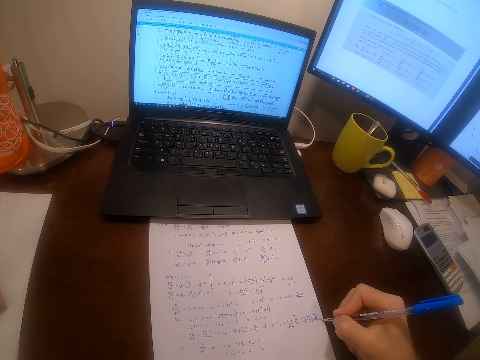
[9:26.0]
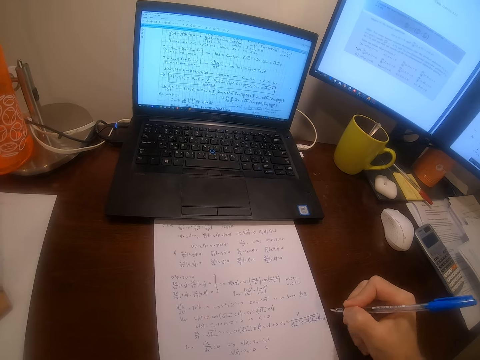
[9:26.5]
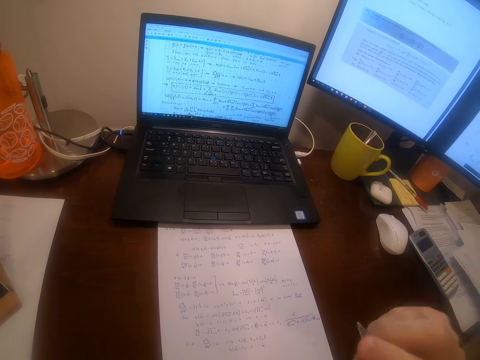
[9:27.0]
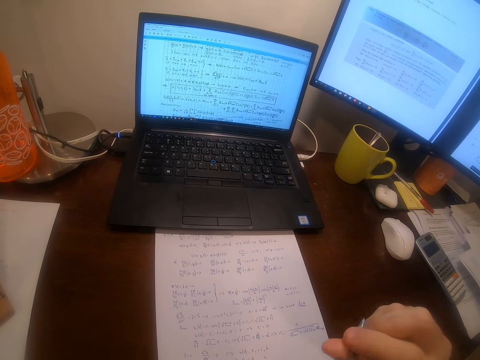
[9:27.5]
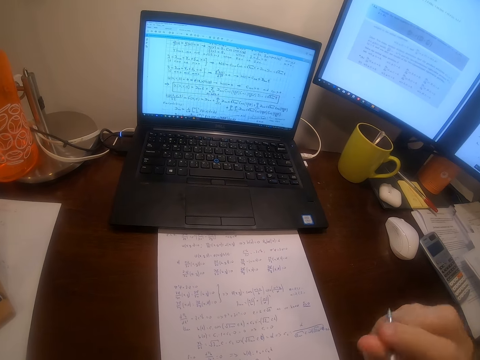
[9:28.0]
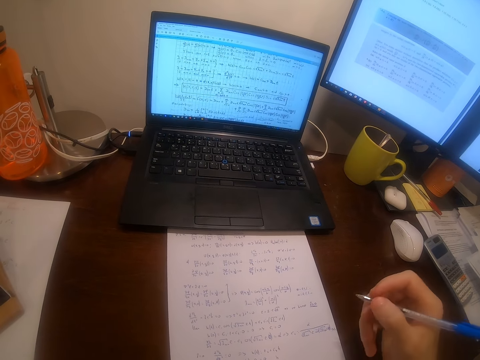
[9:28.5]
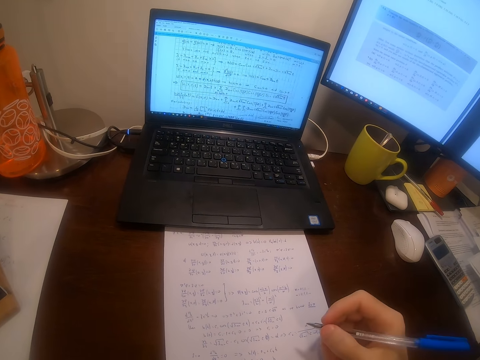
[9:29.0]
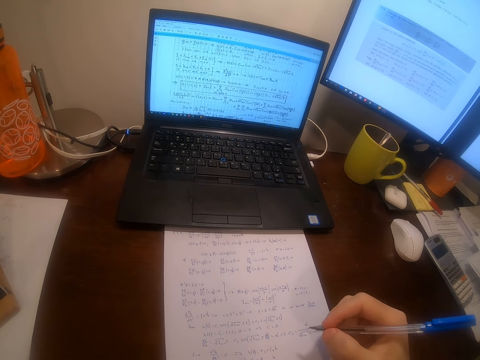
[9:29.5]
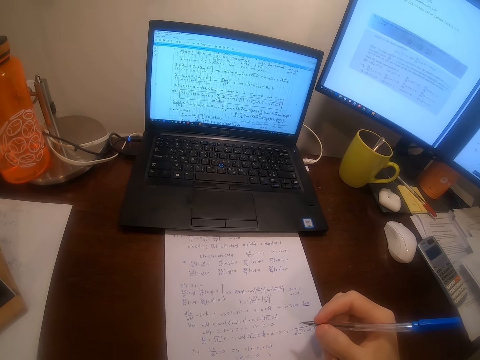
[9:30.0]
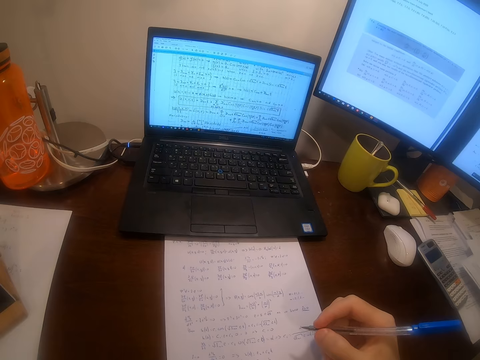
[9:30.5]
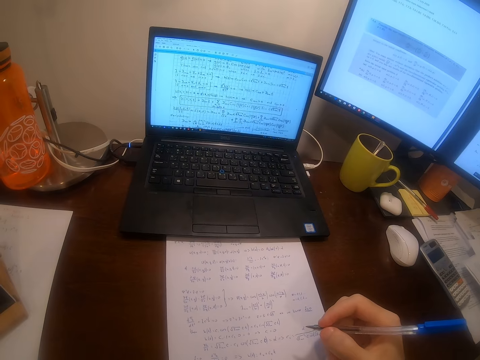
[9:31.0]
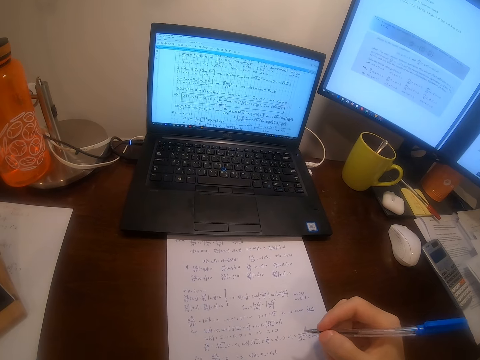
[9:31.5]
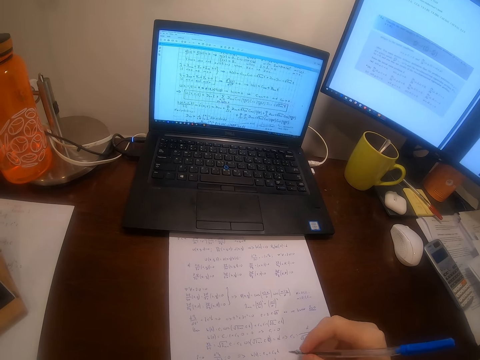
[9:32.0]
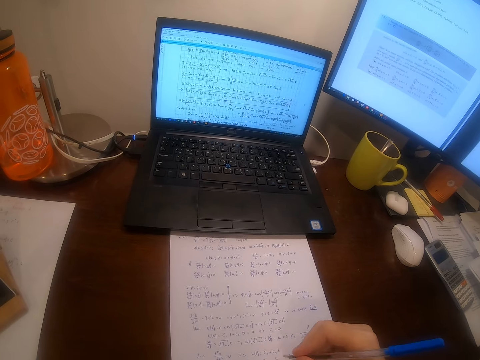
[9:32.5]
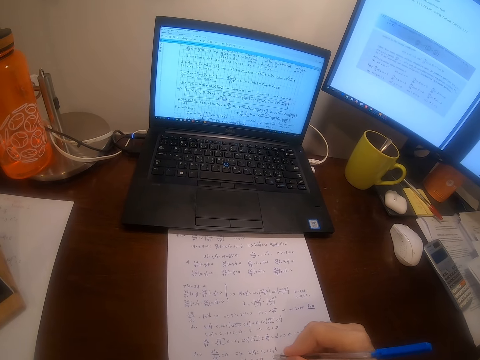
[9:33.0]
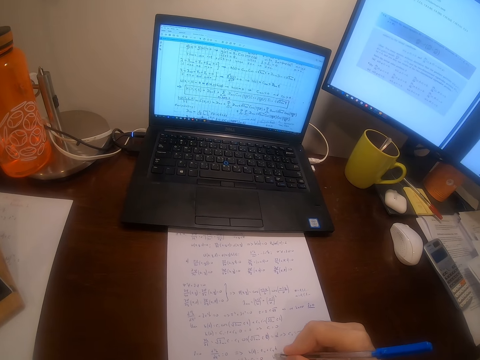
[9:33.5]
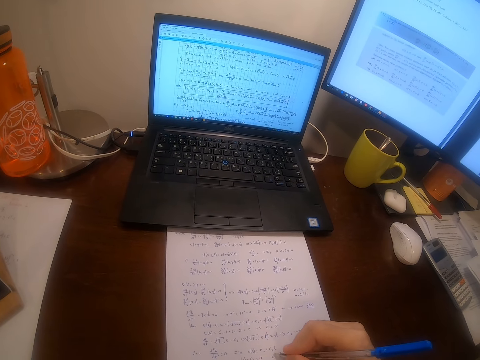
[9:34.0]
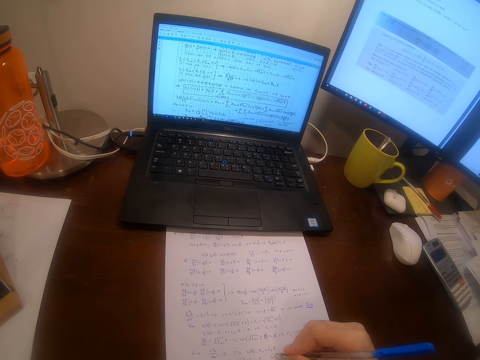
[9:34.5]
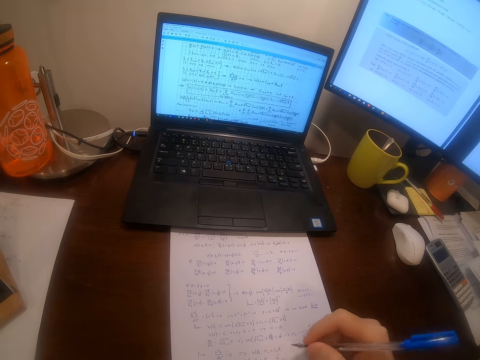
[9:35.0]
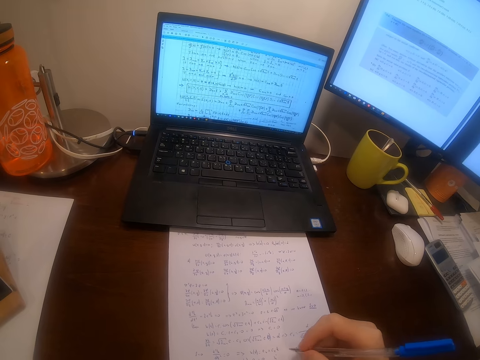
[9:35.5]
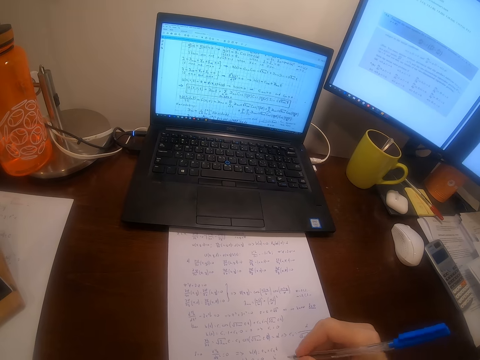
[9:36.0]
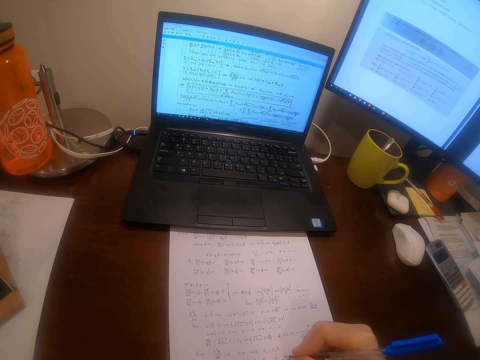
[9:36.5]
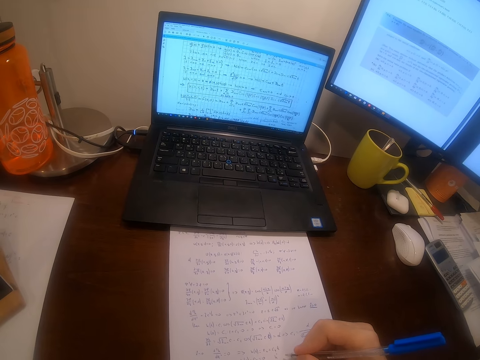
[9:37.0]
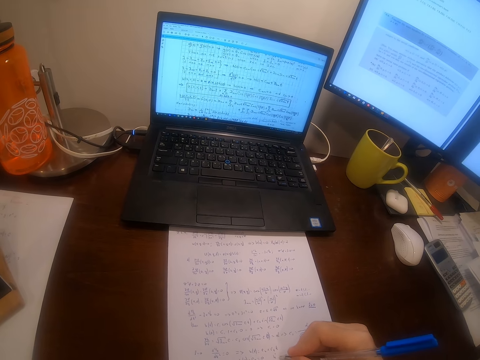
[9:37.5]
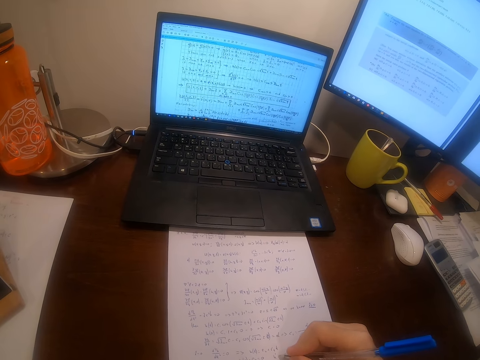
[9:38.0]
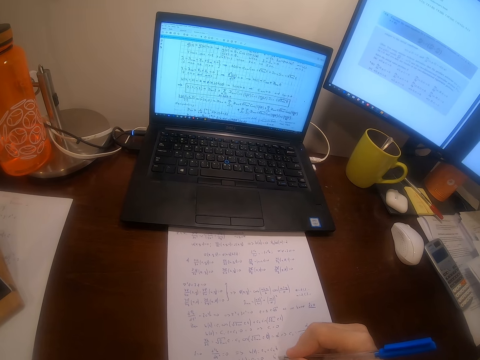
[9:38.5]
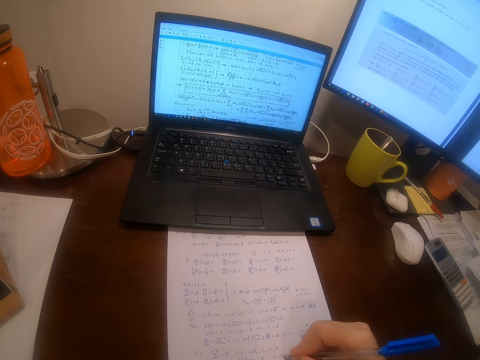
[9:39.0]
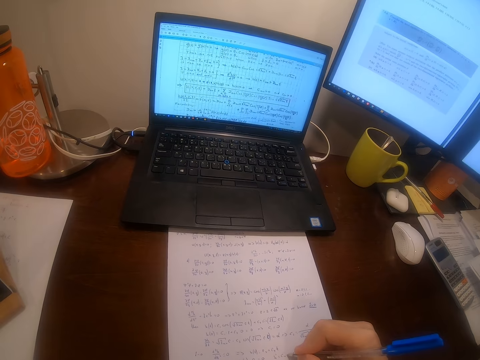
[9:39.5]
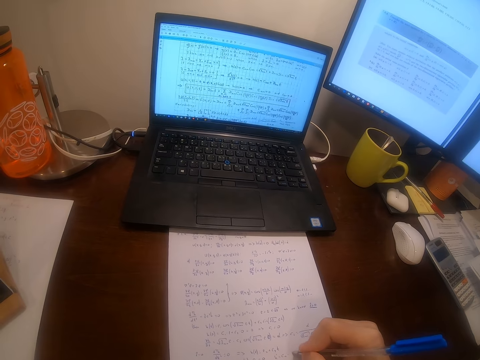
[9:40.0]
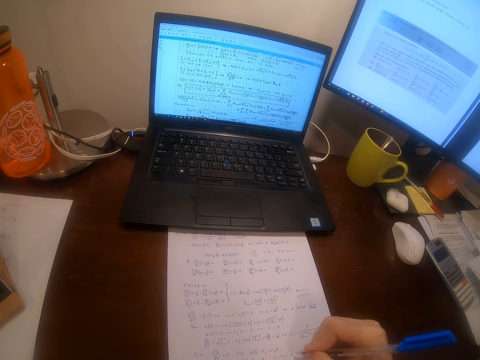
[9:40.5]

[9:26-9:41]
The camera wearer withdraws the hand from the paper. He puts the pen in his mouth. He returns the hand to the paper. He continues to write on the sheet of paper.

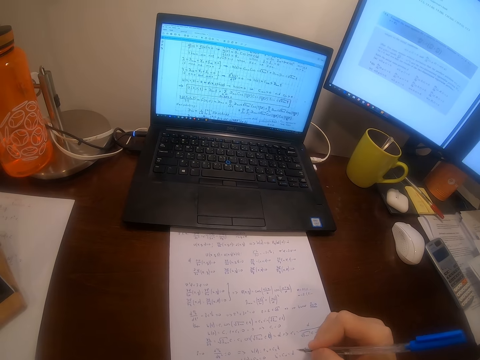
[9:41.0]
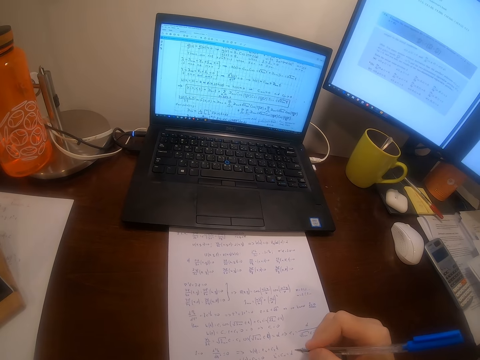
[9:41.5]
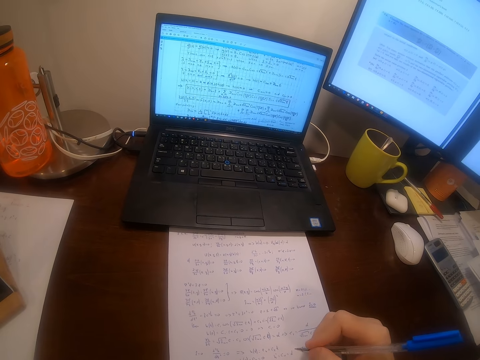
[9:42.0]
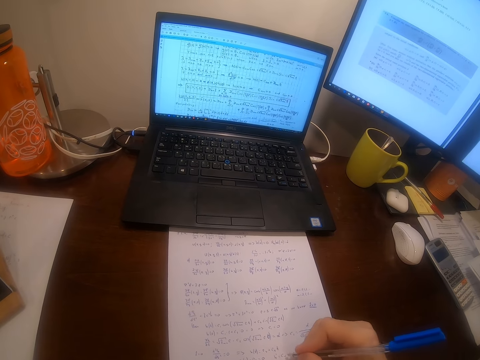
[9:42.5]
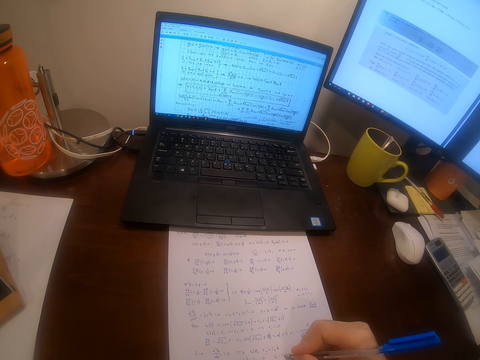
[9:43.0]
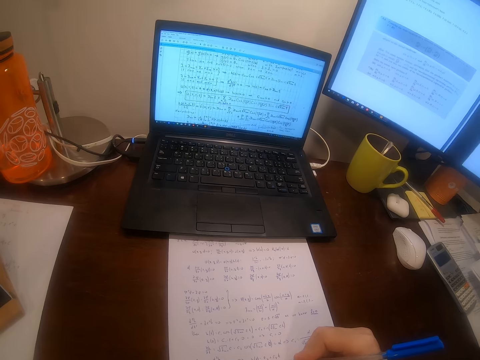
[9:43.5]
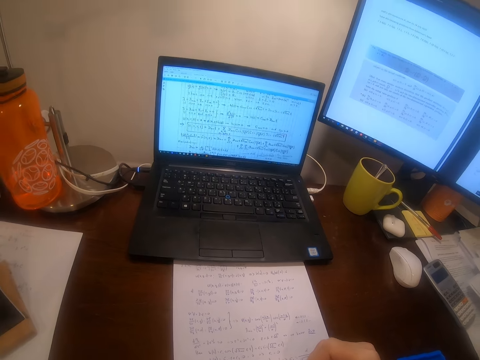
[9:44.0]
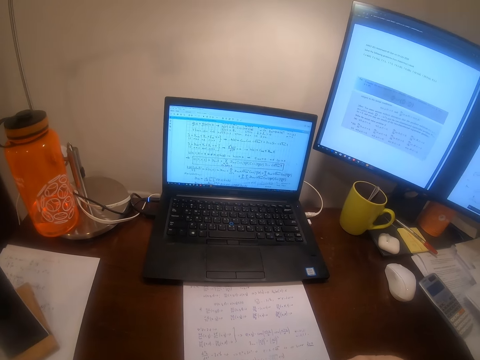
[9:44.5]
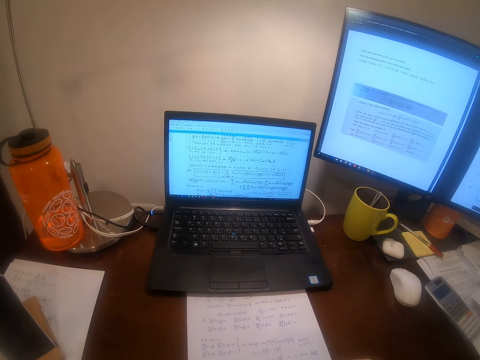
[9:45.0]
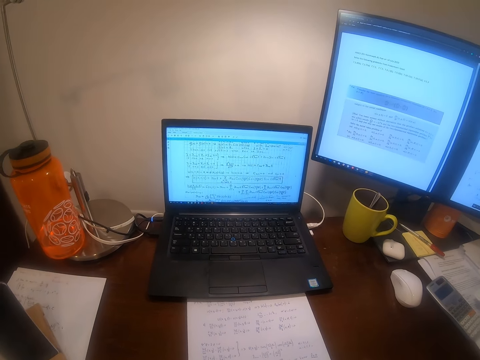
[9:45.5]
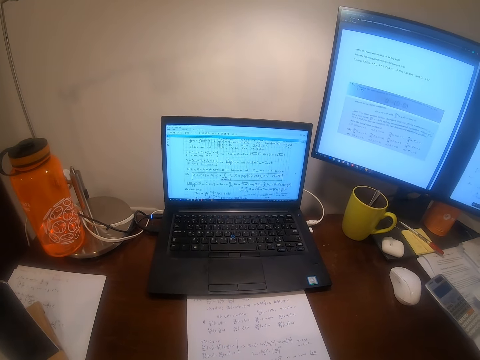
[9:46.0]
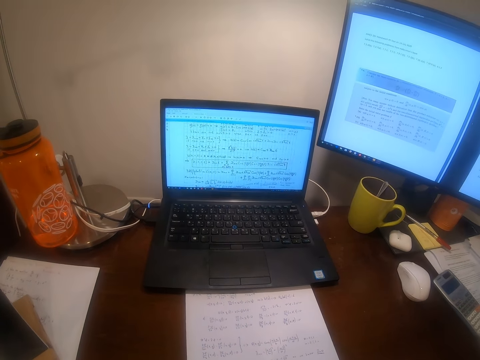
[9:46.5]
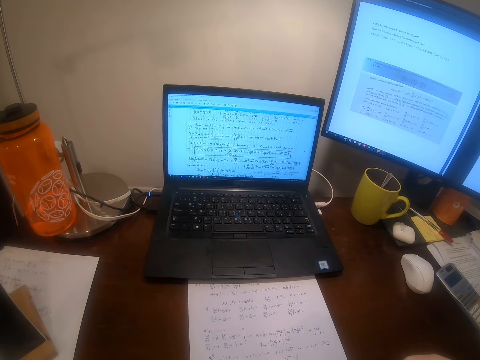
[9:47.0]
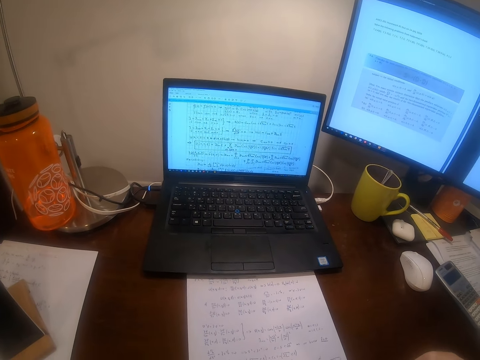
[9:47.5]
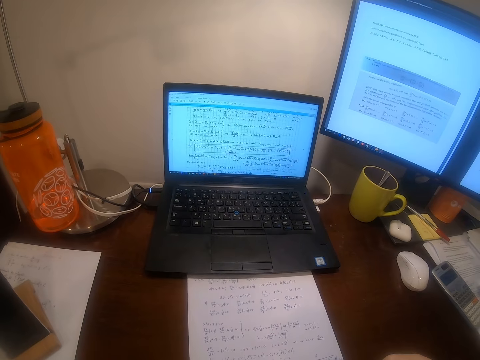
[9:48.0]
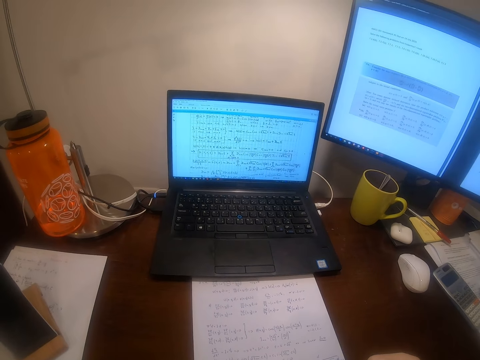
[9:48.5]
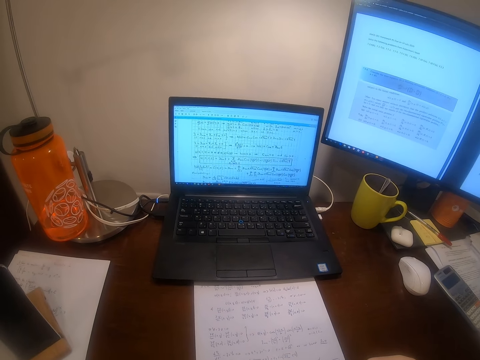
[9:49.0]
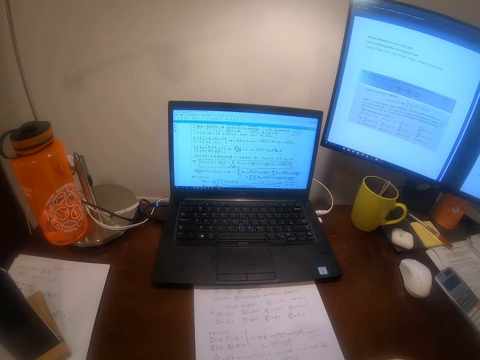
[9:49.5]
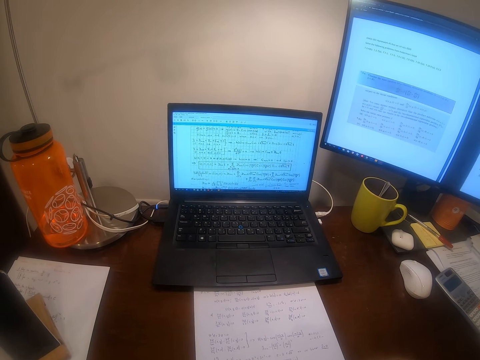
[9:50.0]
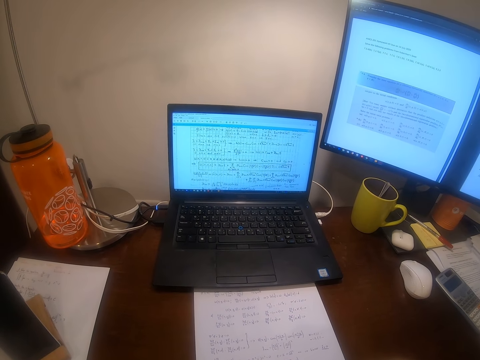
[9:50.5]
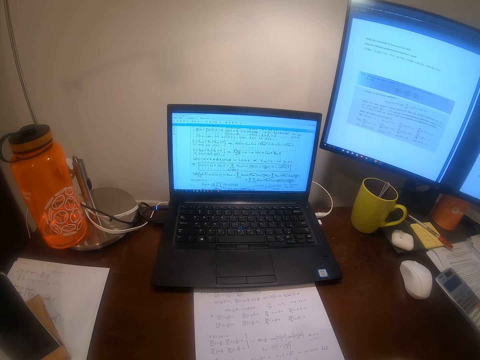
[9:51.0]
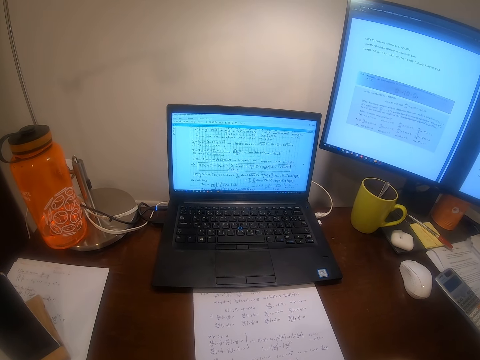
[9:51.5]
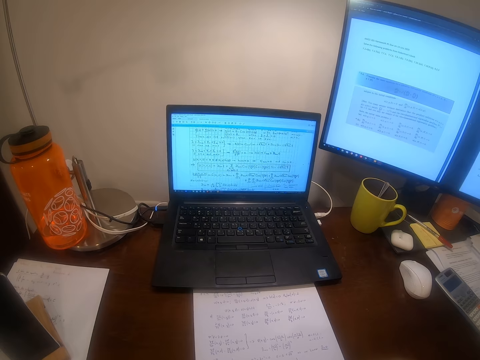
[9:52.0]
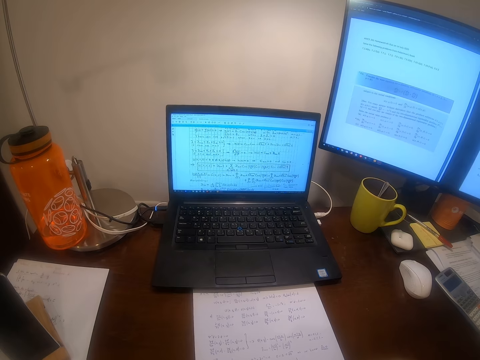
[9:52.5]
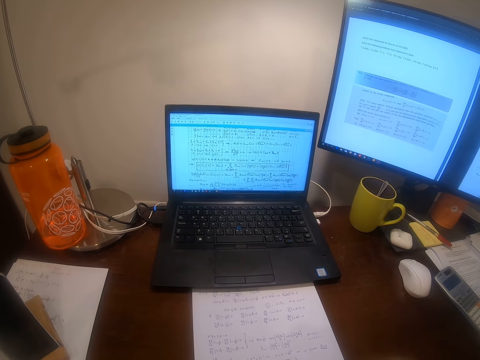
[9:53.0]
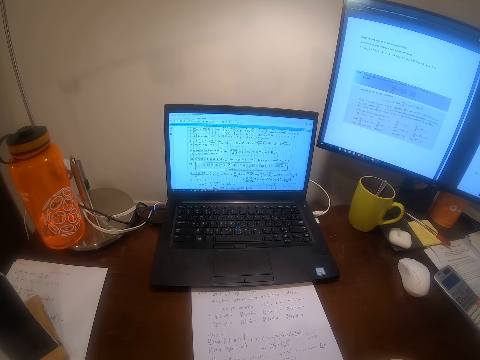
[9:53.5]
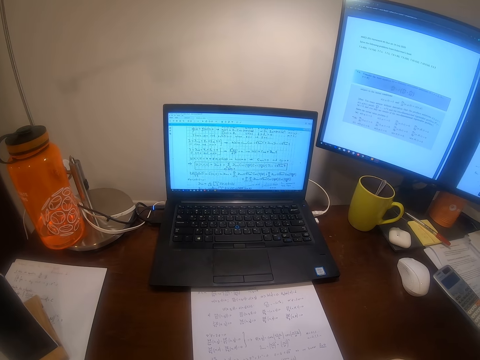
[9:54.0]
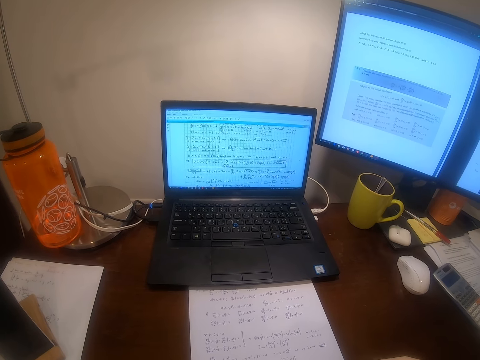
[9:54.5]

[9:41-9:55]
The camera wearer puts the pen in his mouth.
